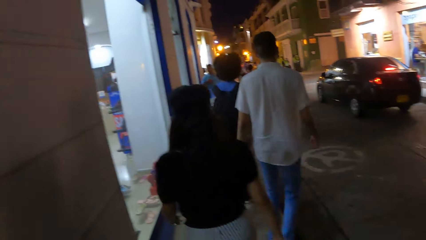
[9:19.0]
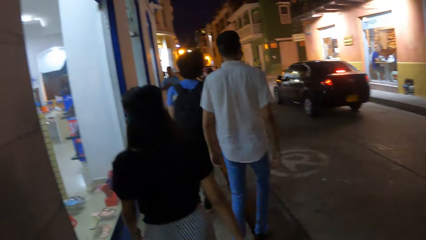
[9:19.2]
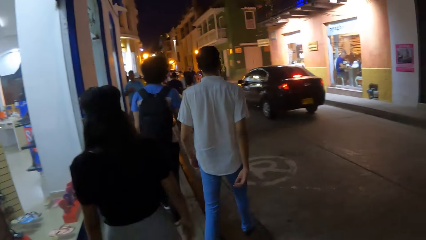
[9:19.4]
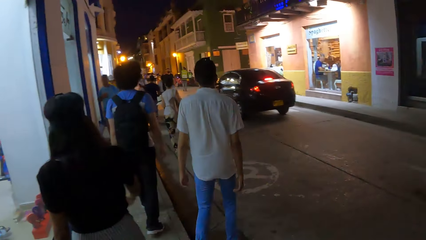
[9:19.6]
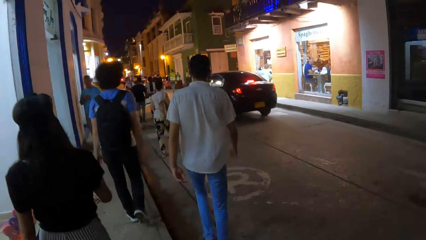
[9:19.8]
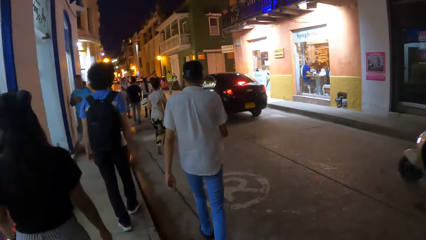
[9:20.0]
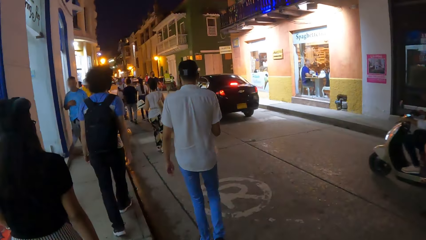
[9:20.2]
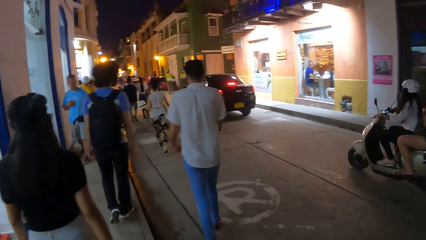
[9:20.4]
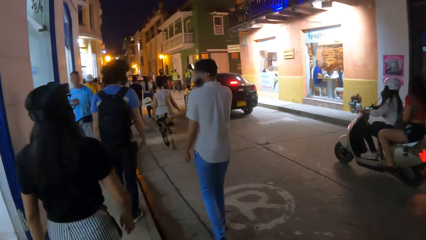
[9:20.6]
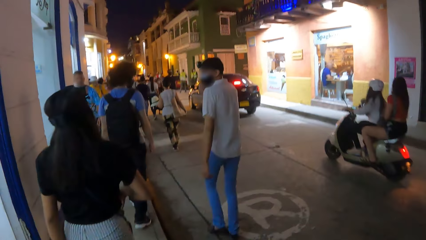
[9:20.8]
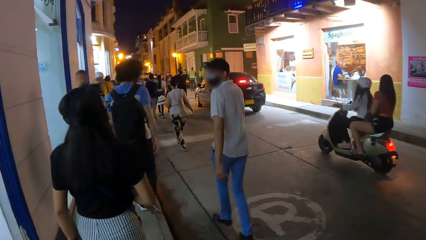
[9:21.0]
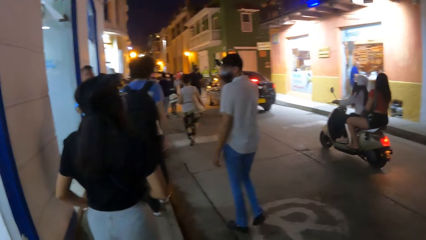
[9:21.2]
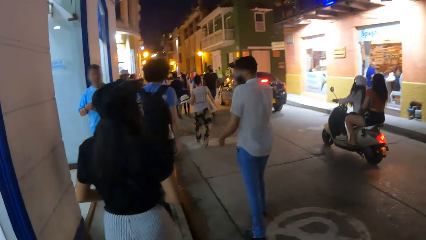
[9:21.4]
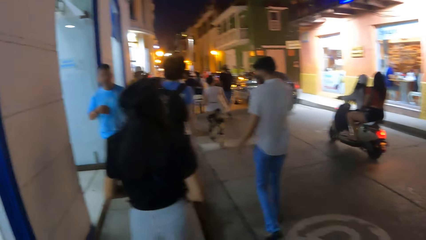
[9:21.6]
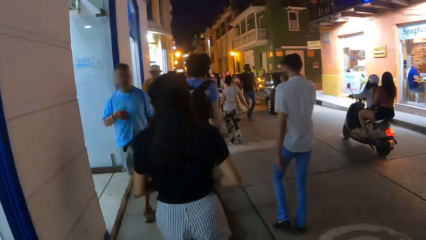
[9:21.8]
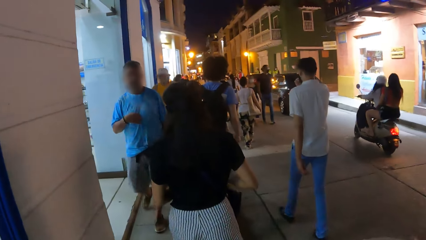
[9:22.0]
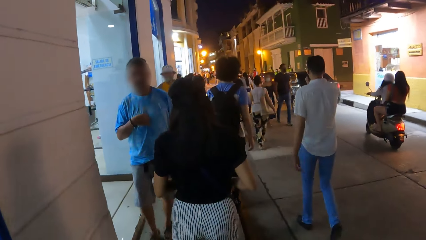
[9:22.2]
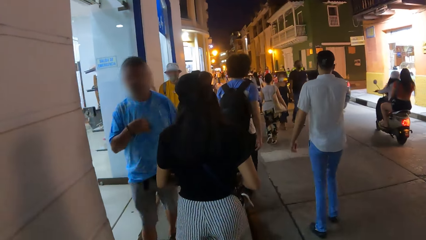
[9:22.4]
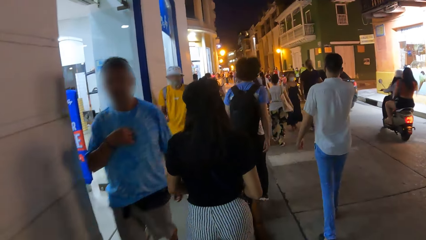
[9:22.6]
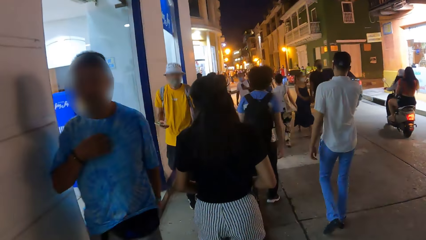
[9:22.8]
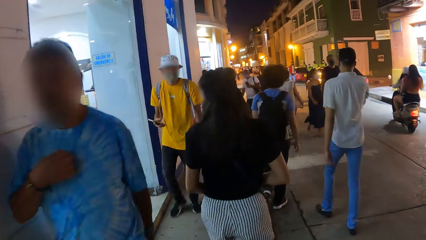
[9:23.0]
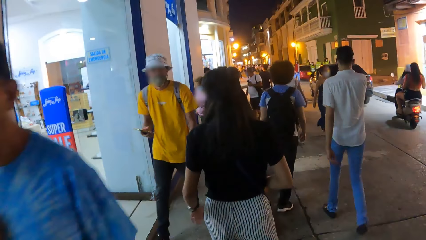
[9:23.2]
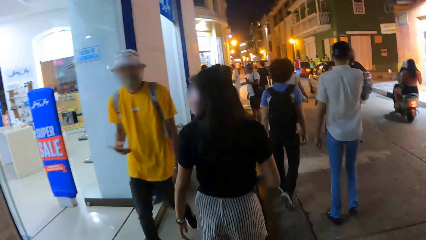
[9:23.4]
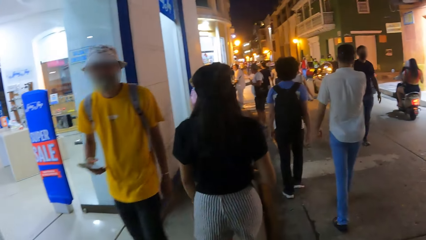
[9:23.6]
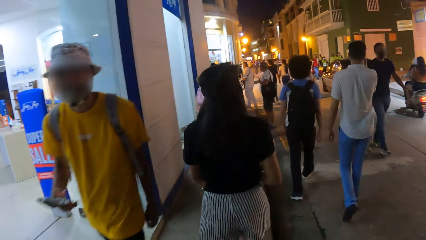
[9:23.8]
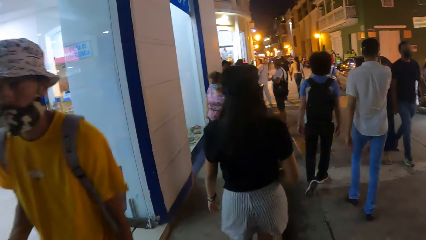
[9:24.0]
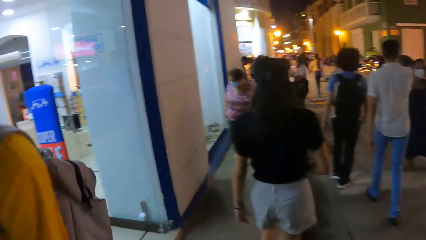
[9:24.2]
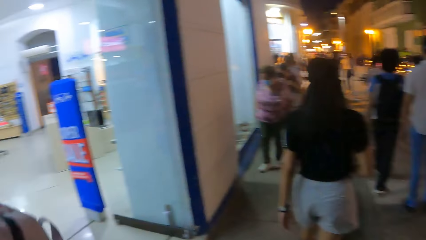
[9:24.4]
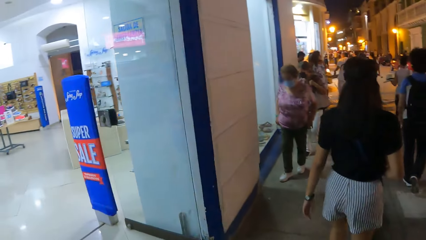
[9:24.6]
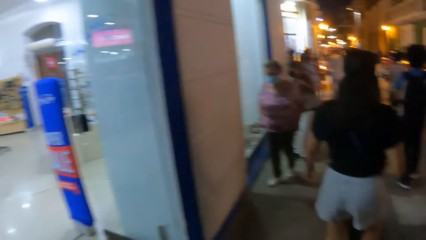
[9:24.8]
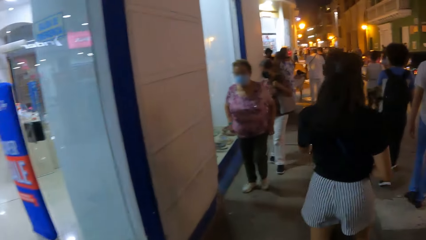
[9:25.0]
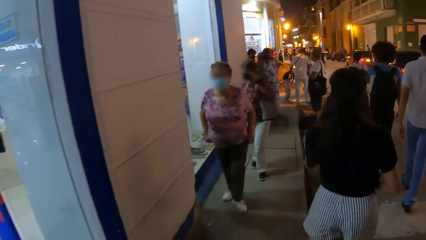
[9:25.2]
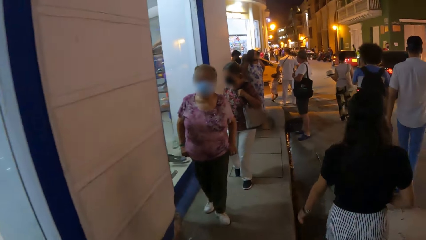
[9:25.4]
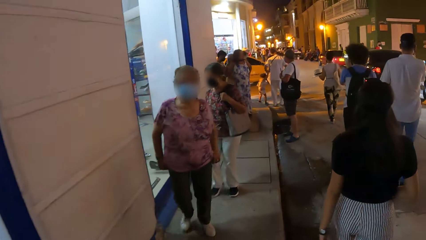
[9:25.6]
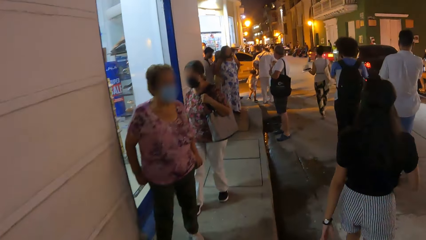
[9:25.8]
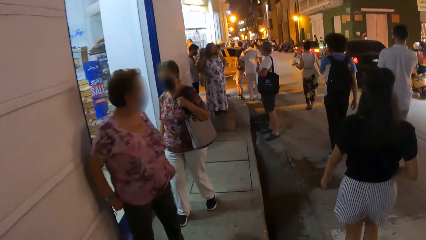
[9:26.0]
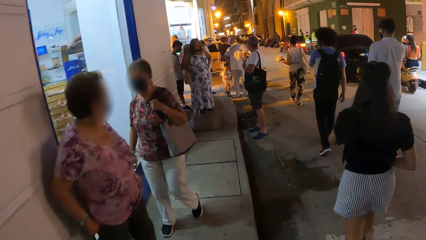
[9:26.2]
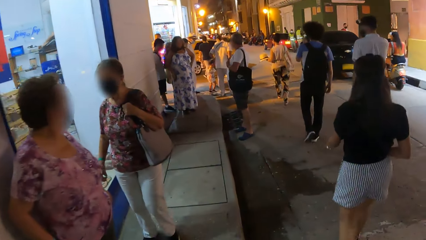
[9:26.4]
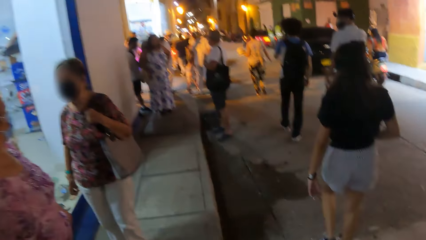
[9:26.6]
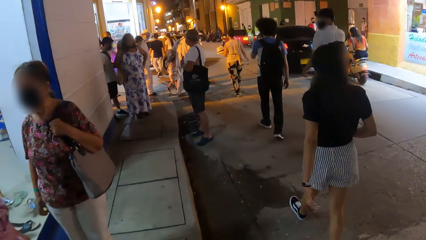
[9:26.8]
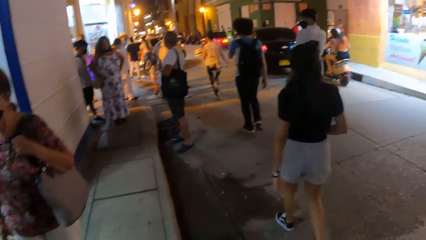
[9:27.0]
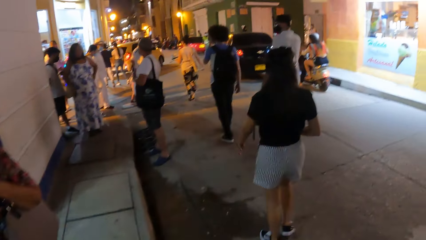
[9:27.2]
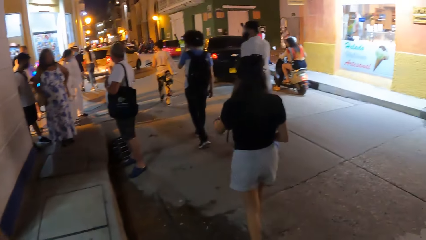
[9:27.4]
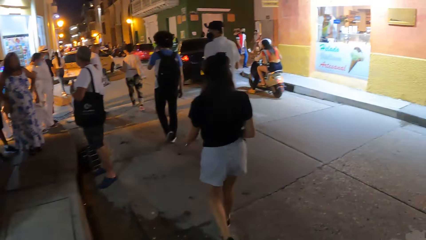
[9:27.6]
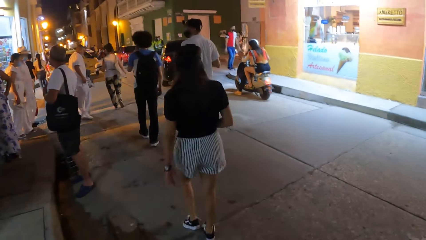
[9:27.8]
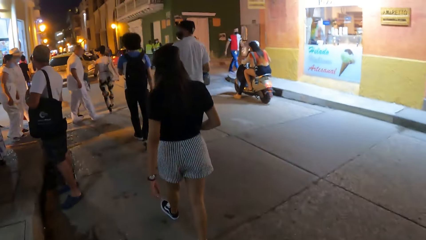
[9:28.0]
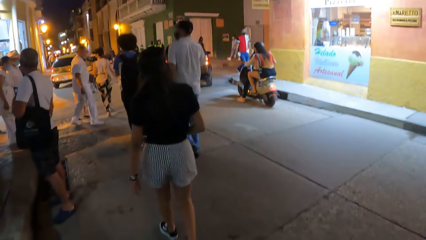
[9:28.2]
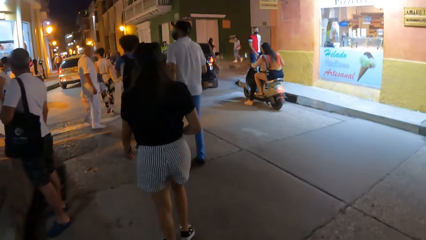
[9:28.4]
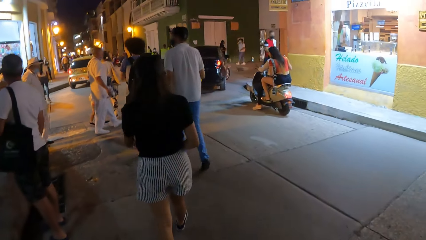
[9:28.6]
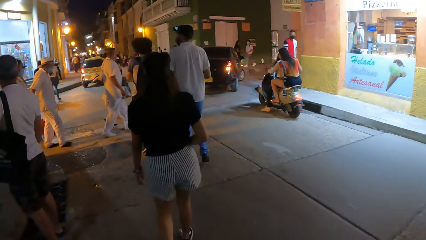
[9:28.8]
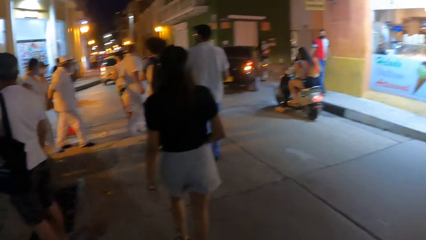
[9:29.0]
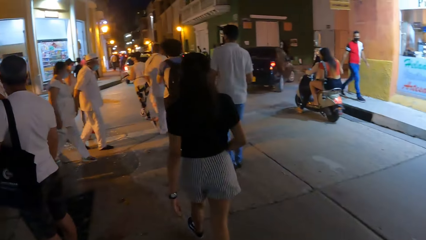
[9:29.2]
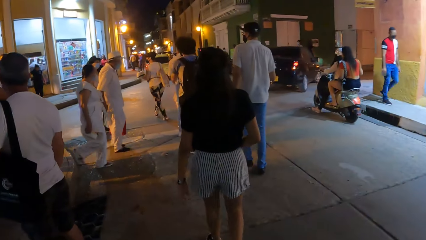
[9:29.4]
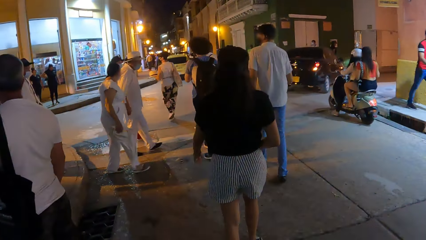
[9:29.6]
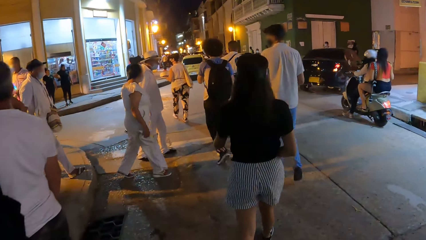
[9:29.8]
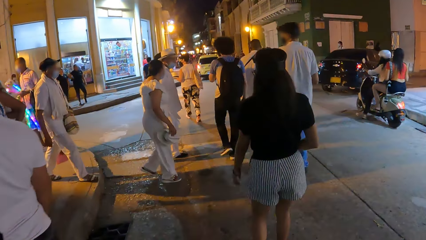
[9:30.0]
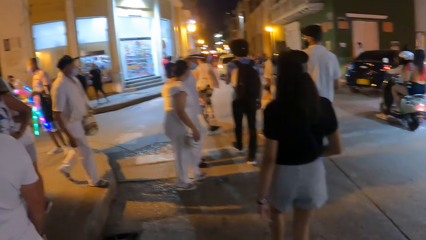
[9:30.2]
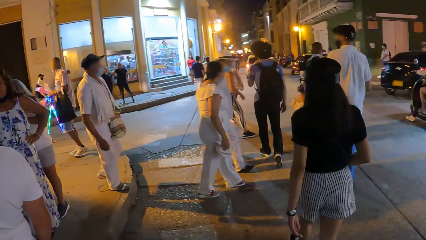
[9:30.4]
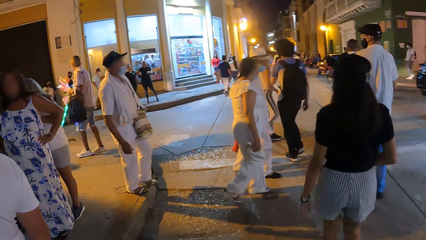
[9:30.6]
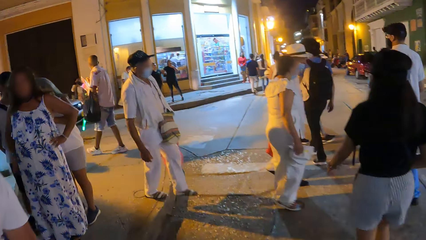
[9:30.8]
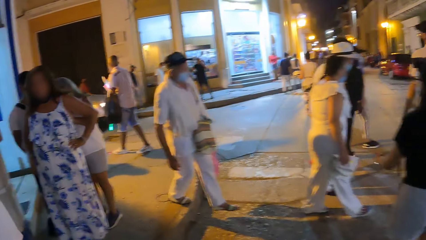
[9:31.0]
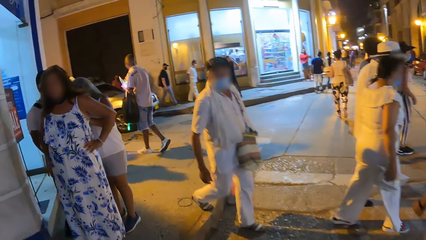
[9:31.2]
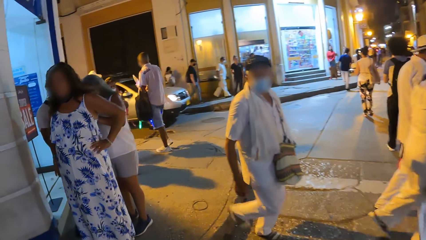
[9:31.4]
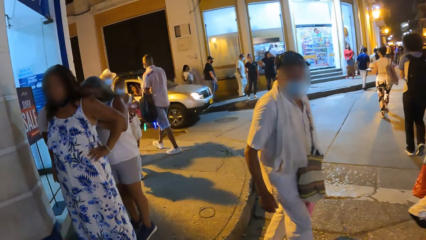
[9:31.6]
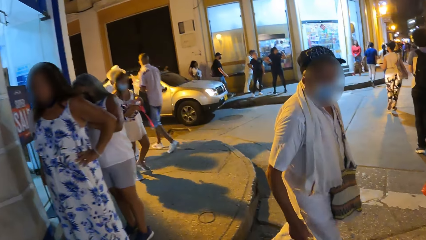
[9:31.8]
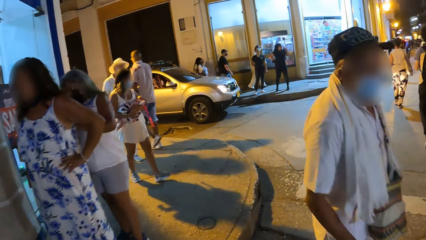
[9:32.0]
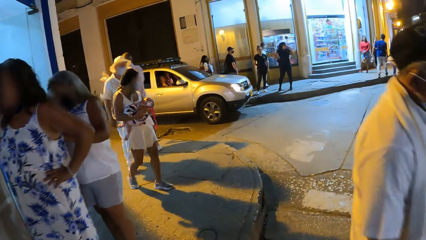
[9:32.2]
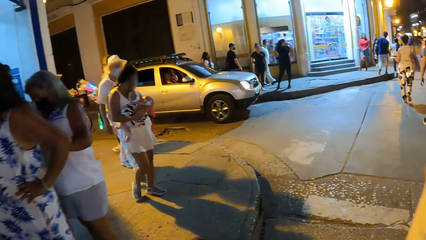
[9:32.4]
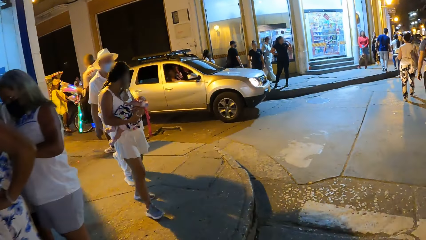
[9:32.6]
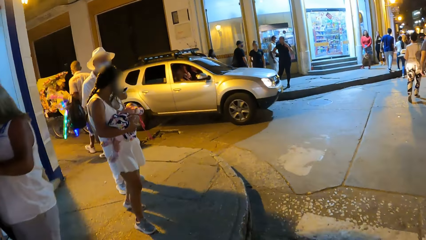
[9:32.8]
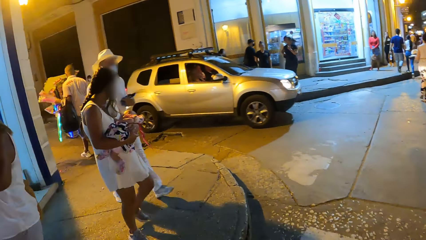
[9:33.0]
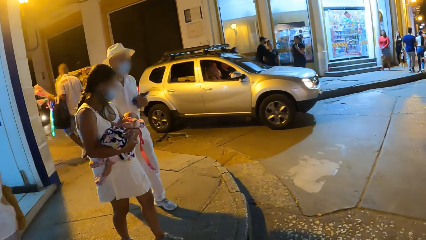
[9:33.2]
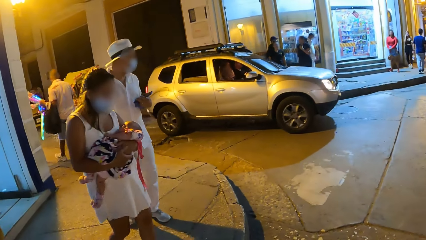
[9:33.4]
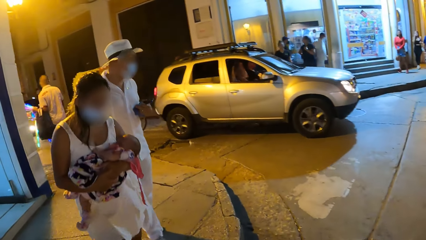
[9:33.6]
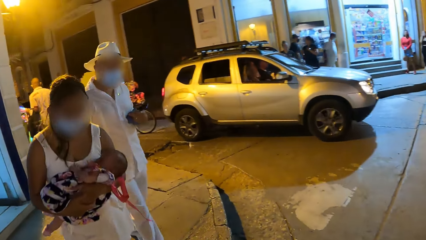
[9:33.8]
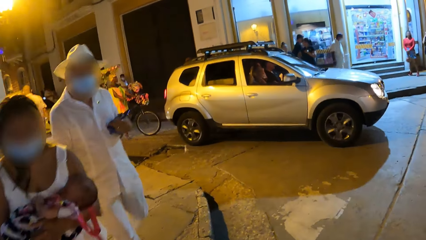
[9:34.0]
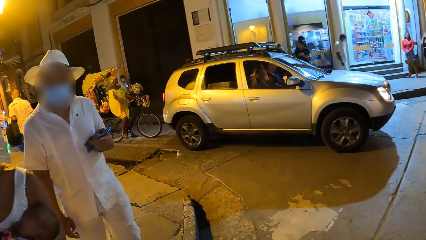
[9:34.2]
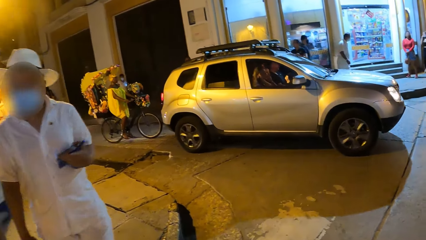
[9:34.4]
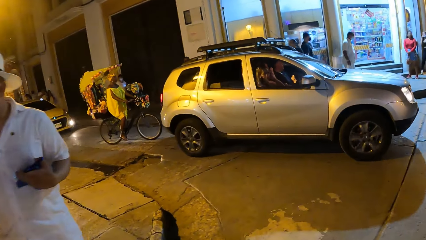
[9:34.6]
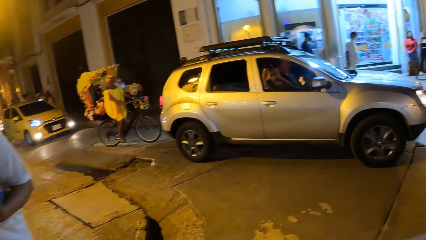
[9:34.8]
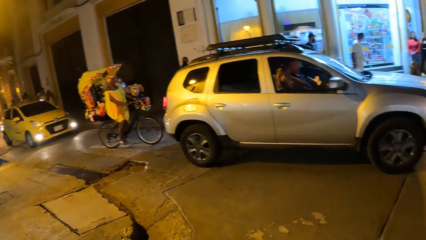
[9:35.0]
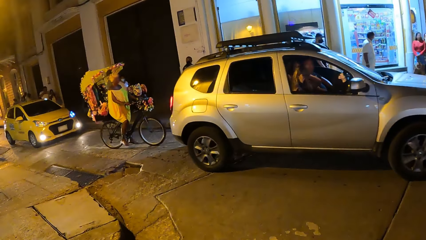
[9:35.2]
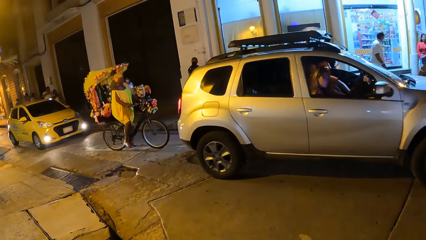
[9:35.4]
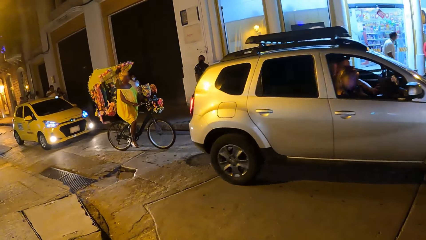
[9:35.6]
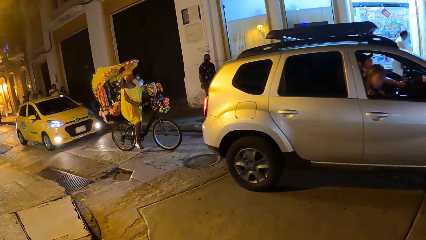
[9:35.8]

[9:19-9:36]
The camera wearer walks along the street.
